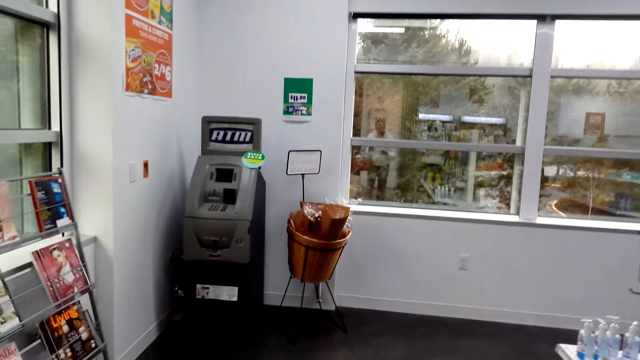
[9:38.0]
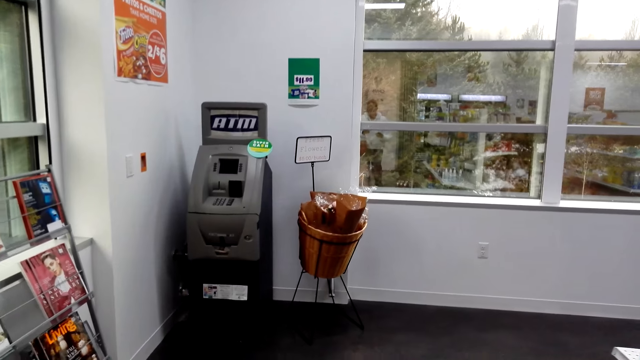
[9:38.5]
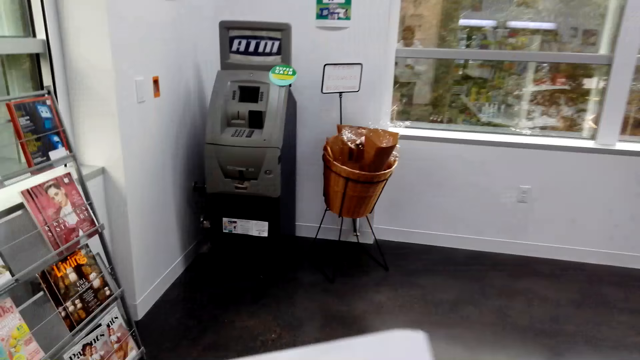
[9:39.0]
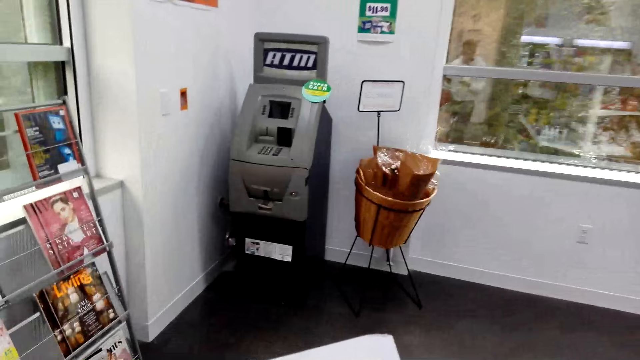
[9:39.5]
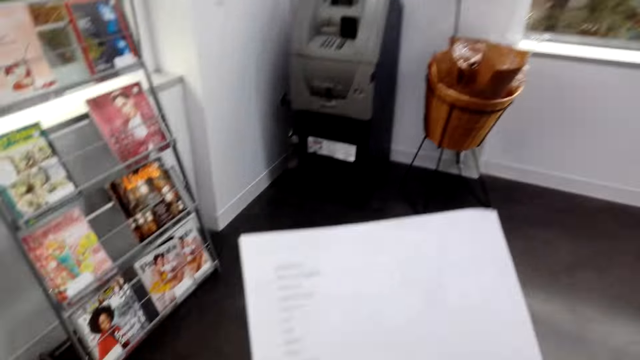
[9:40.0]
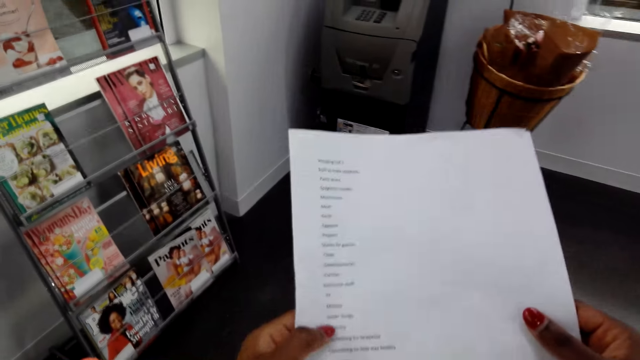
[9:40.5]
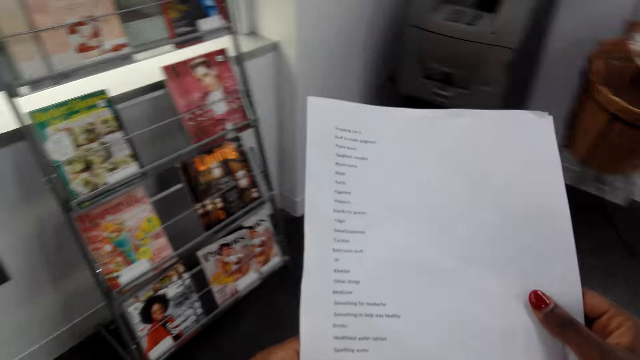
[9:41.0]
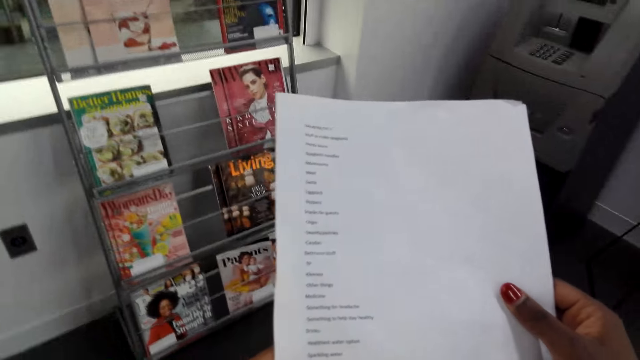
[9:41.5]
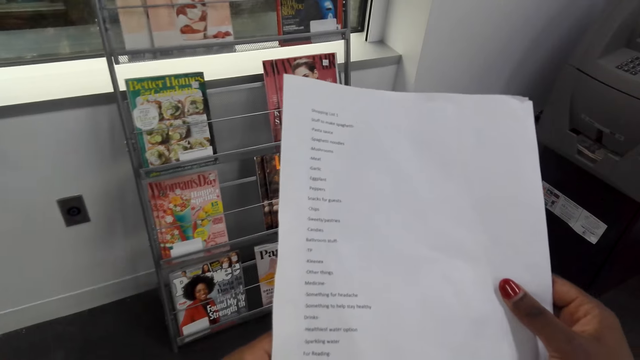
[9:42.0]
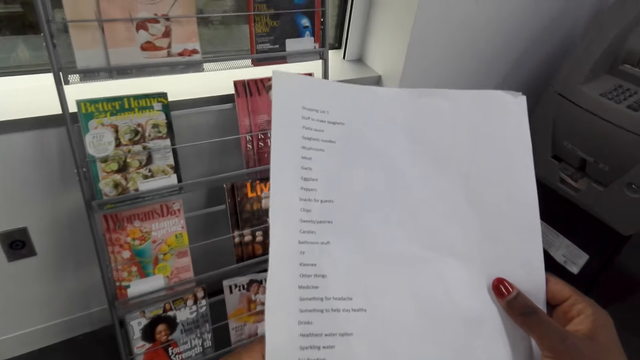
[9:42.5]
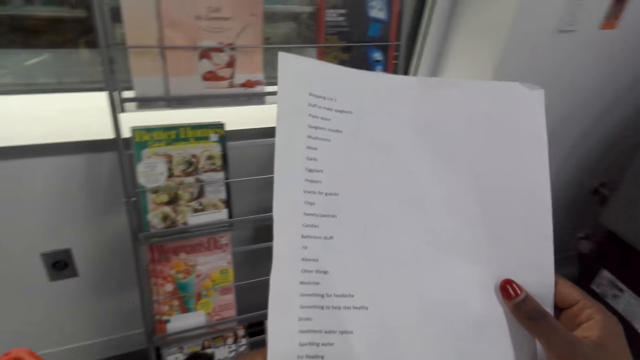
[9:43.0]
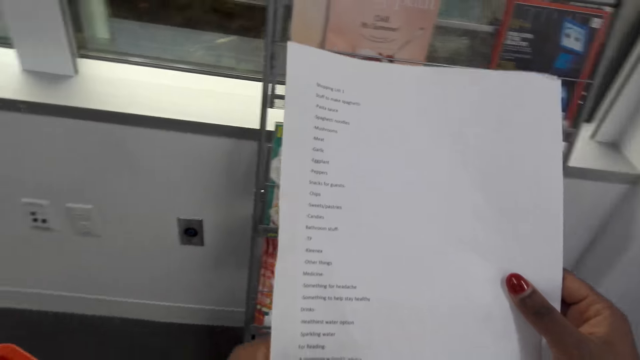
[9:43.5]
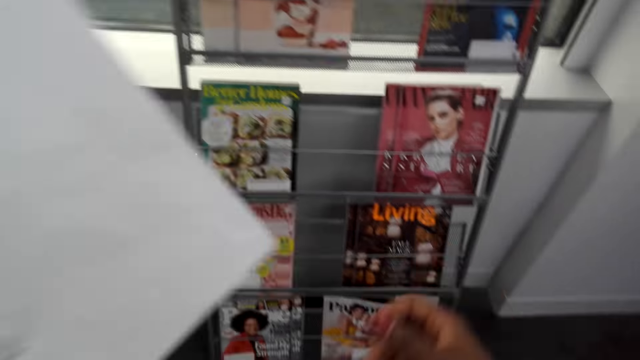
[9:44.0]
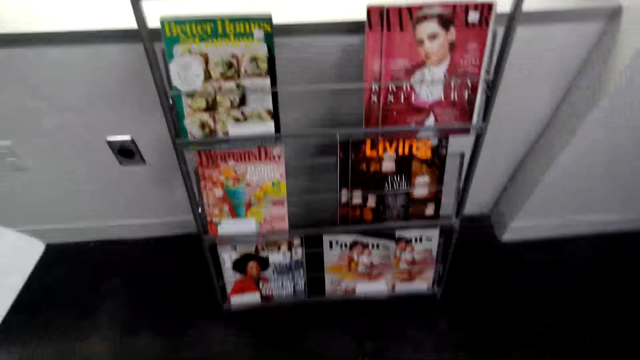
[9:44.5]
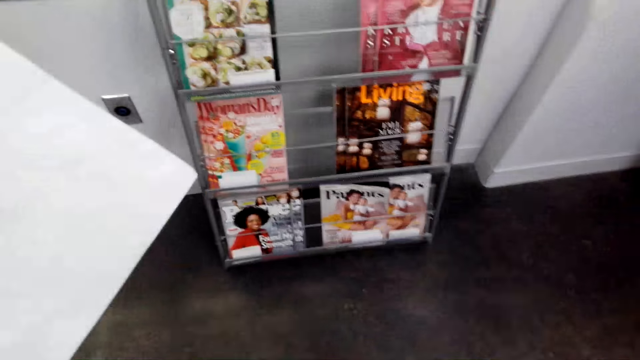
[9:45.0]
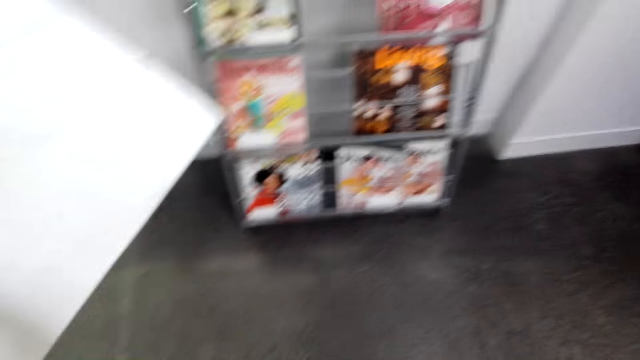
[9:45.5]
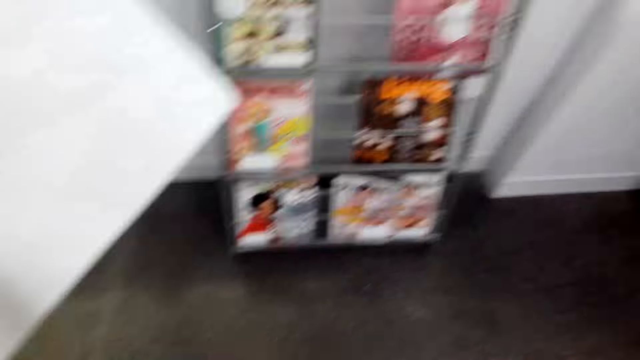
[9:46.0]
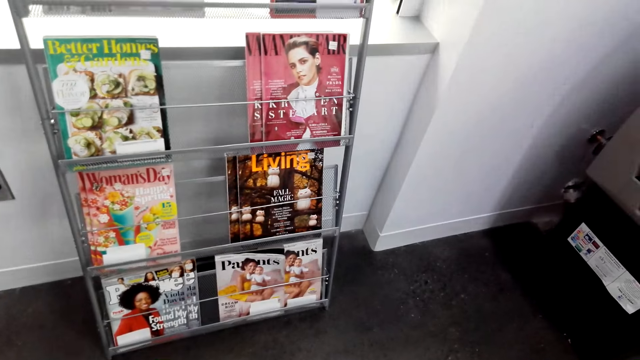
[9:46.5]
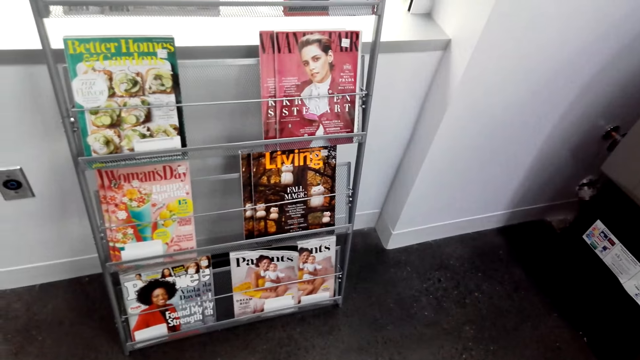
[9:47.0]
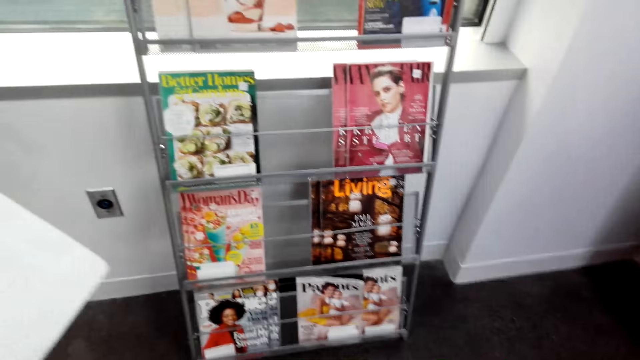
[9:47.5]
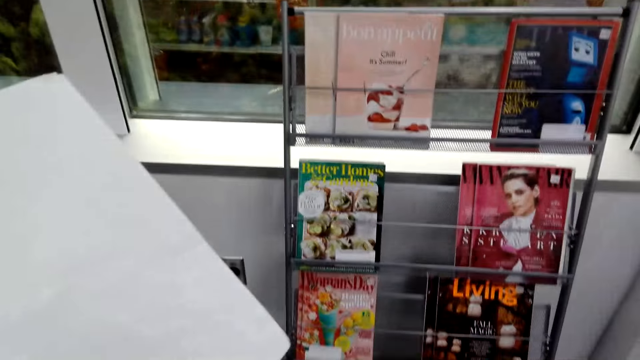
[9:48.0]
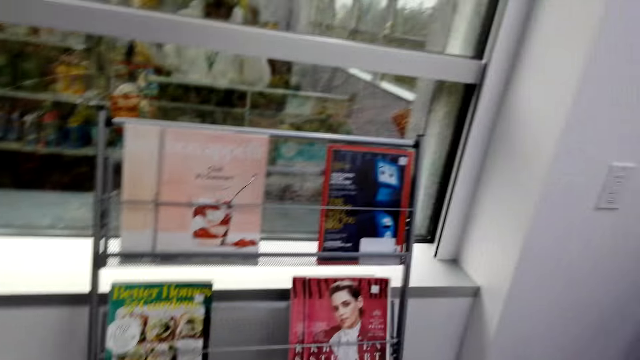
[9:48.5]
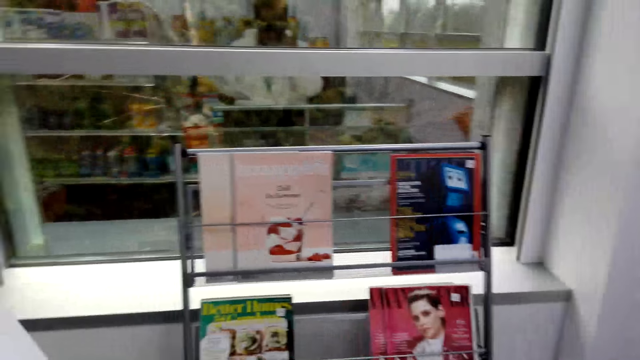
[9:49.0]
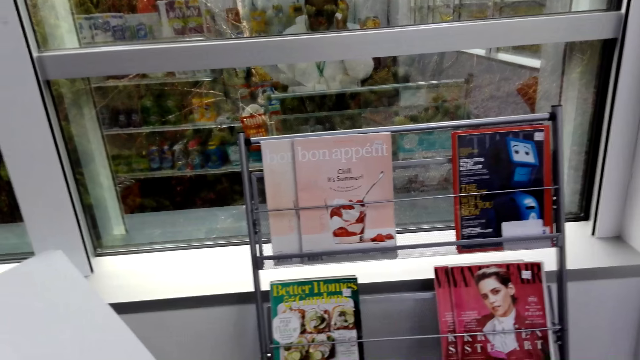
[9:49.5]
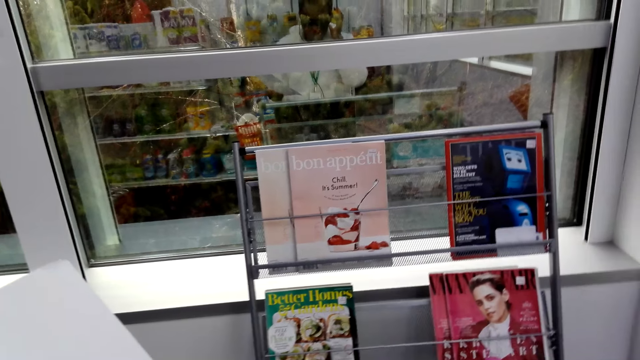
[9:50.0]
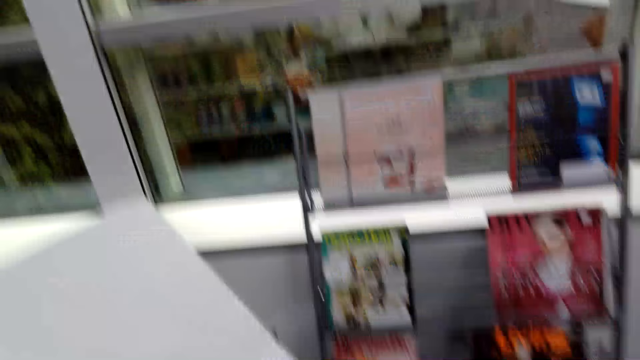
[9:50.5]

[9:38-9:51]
The camera wearer looks at the shopping list. They look at the magazines. They look around.

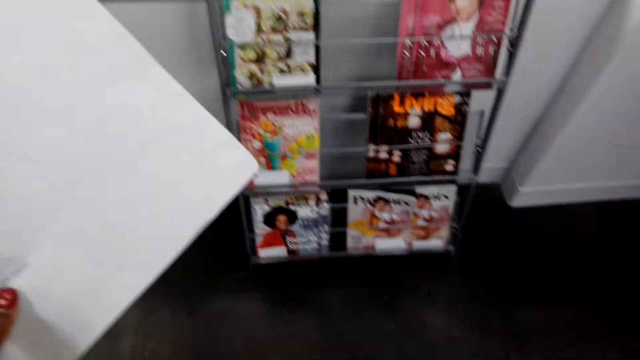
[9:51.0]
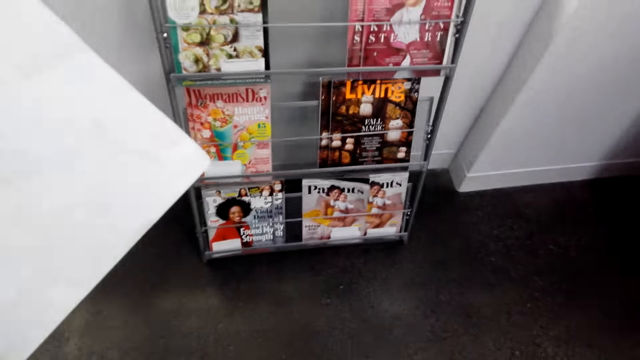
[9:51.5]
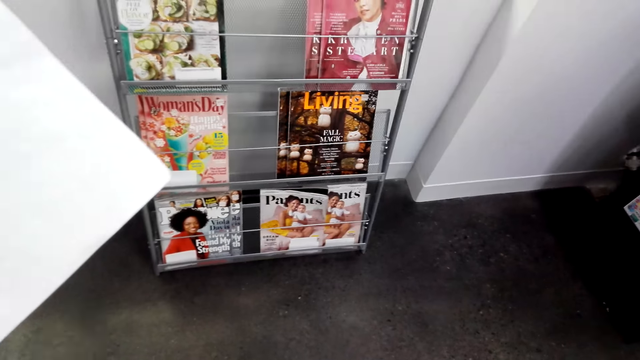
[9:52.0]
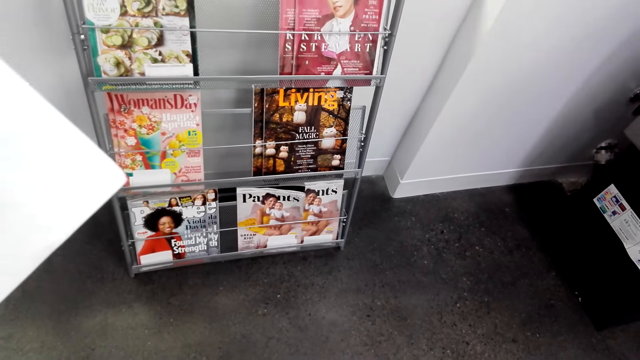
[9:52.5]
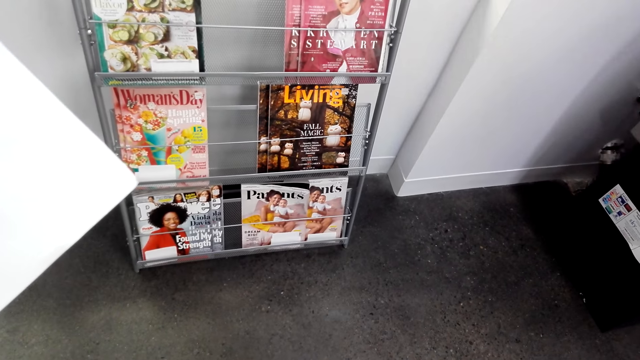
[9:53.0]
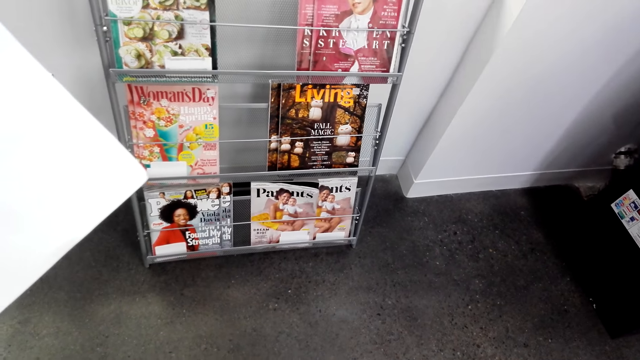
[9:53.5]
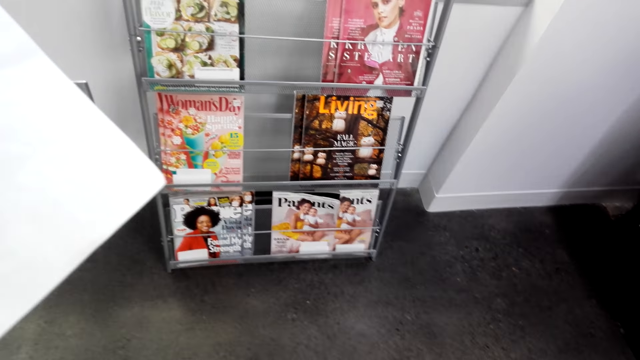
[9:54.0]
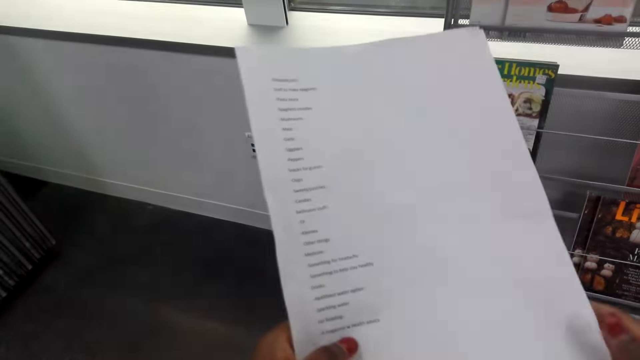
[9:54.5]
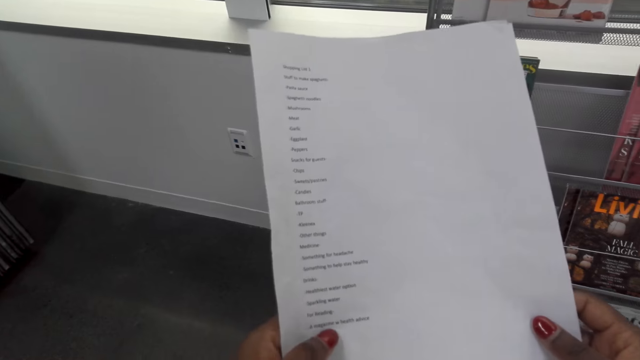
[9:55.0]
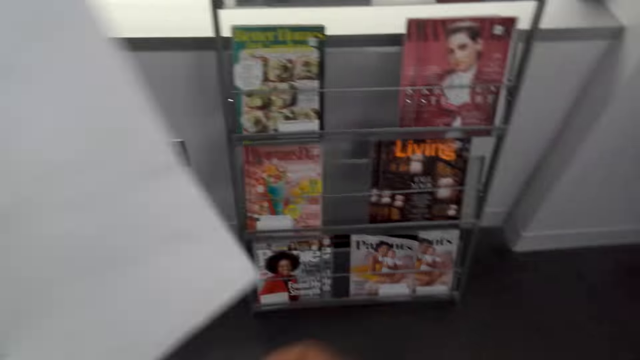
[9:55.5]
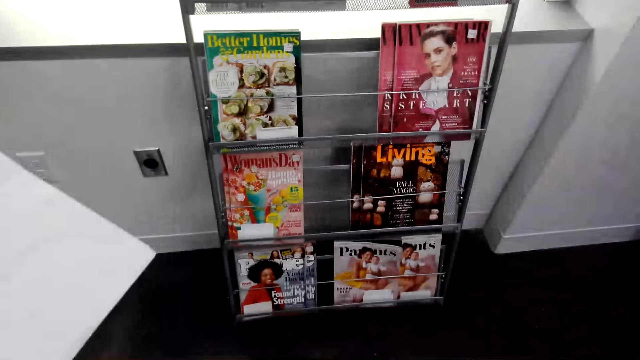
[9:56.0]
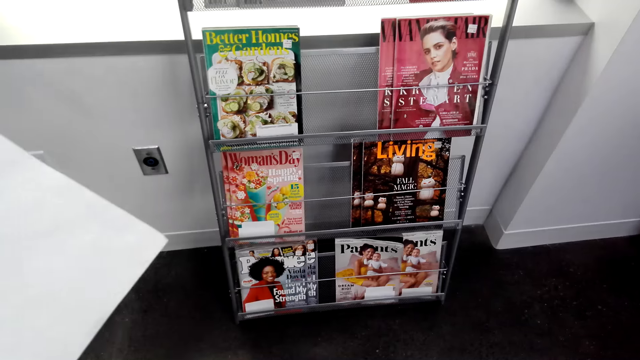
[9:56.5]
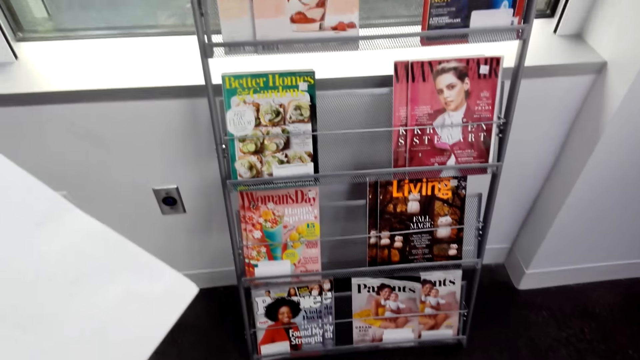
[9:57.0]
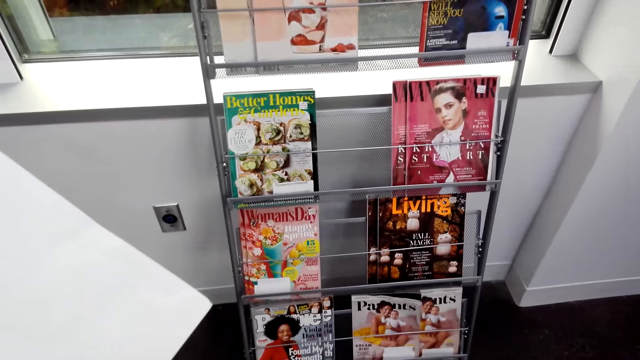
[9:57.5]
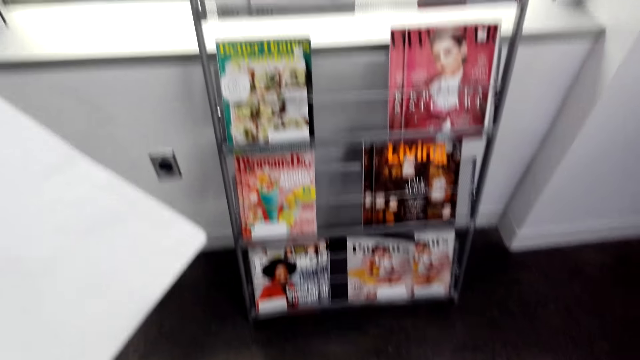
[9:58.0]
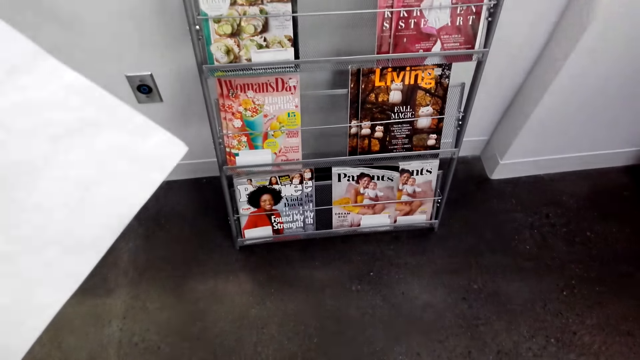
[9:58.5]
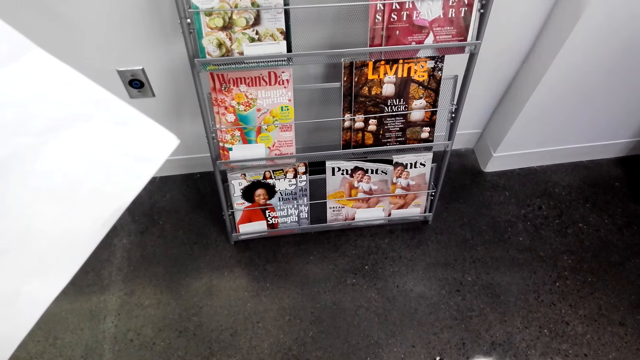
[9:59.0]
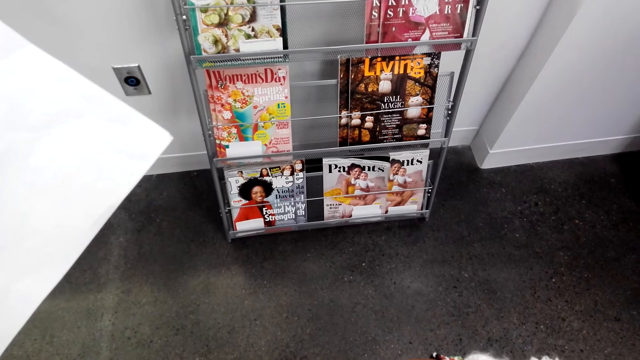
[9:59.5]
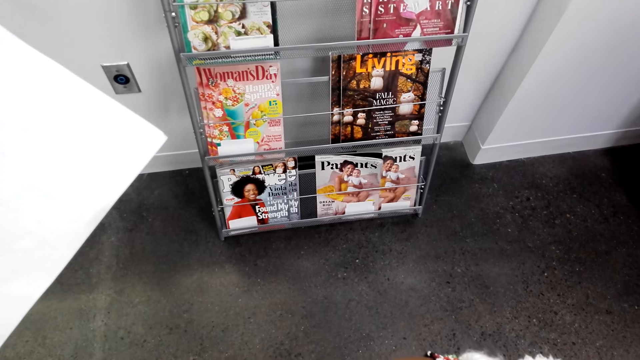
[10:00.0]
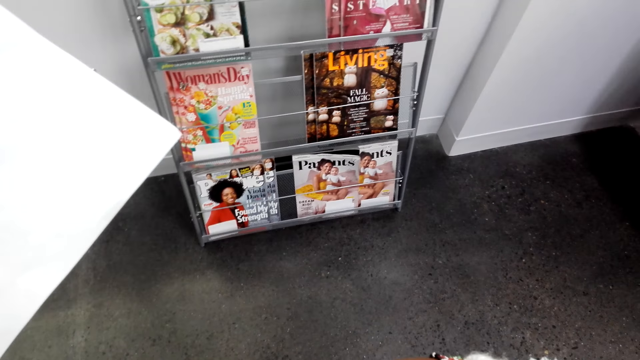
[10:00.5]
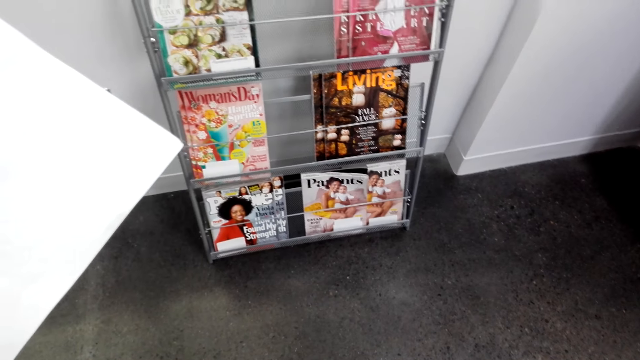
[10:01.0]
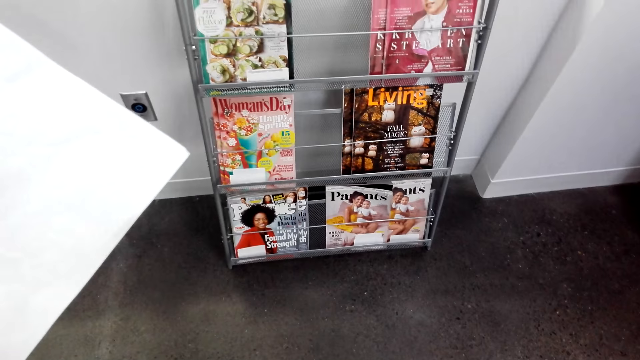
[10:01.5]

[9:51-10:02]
The camera wearer moves a hand. They look at the shopping list. They lower the hand. They look at the magazines.
